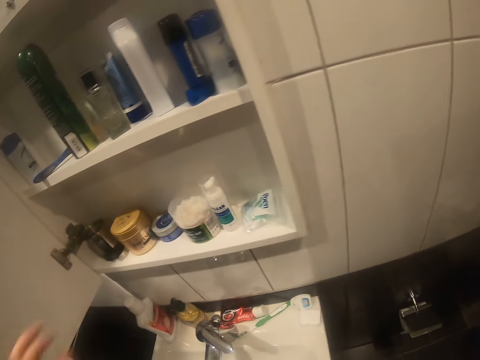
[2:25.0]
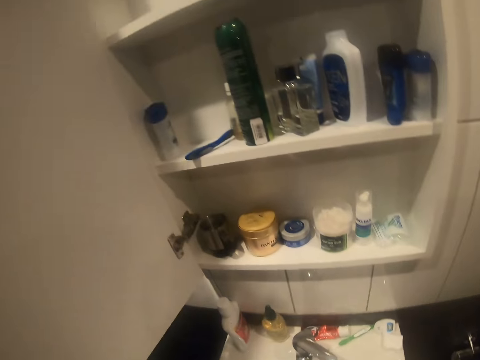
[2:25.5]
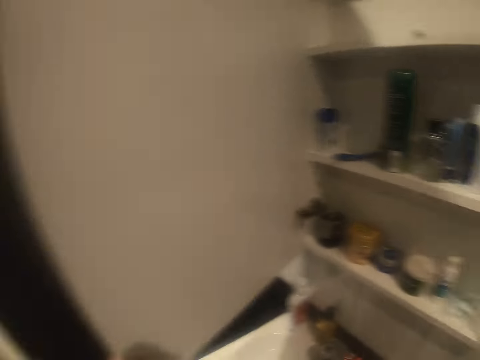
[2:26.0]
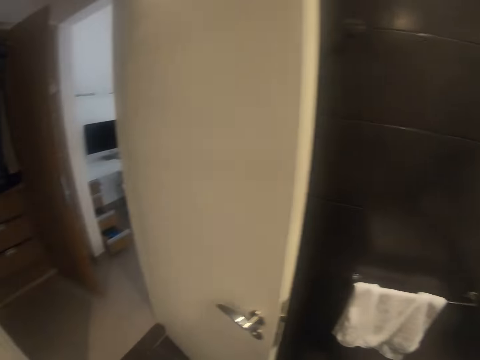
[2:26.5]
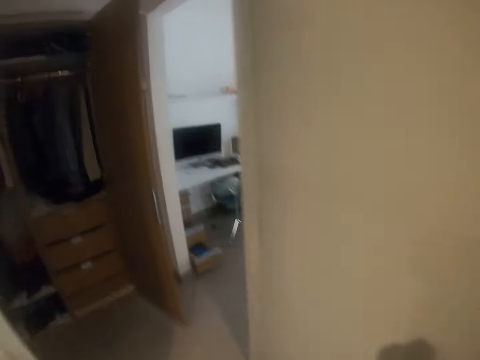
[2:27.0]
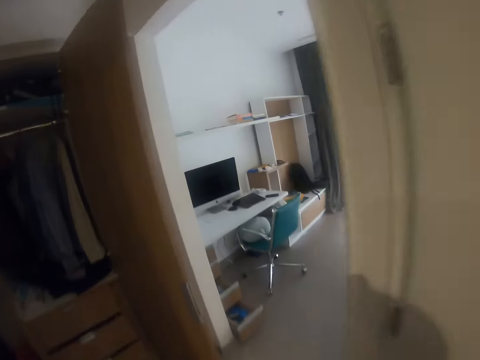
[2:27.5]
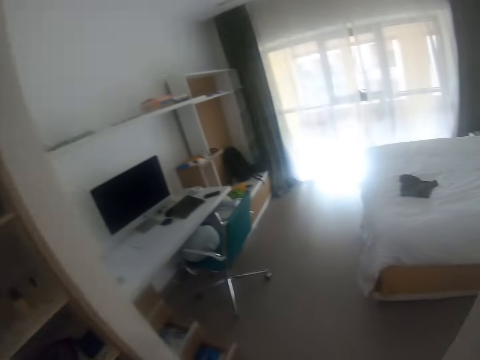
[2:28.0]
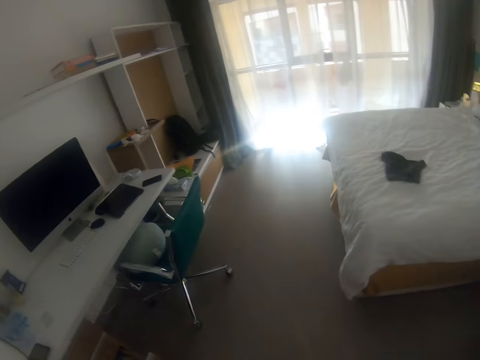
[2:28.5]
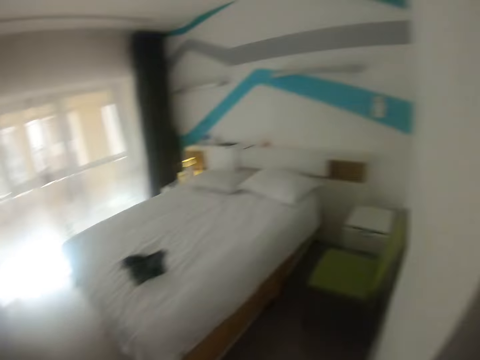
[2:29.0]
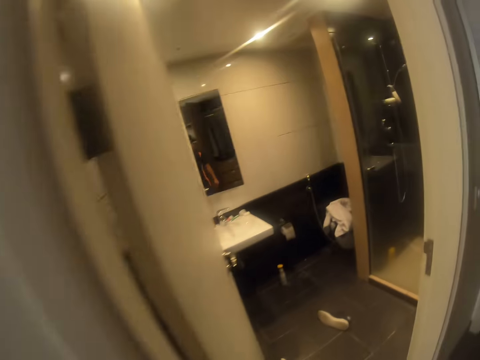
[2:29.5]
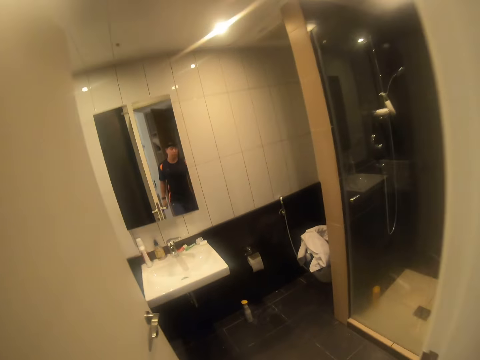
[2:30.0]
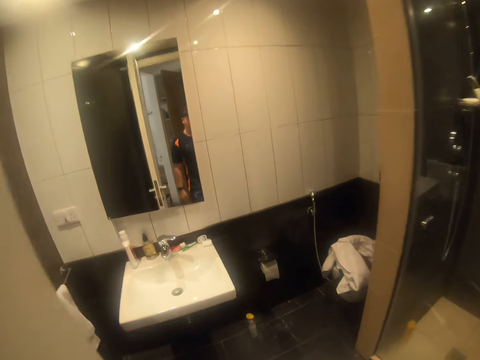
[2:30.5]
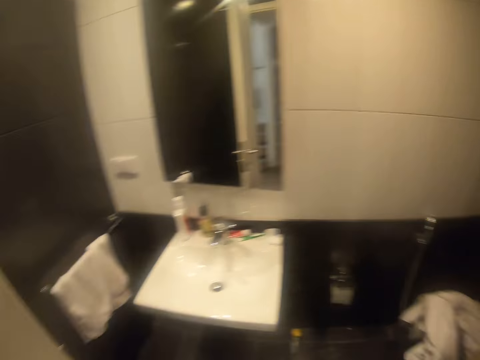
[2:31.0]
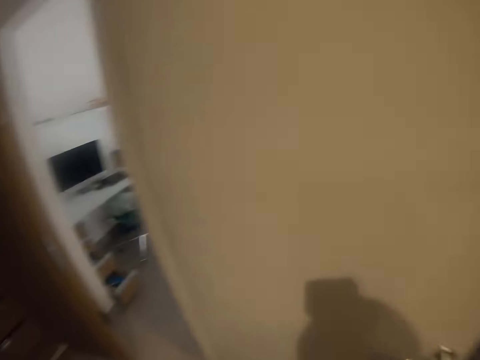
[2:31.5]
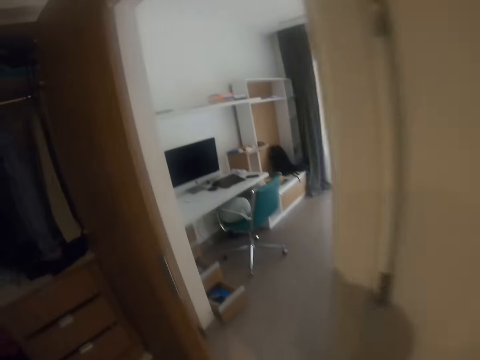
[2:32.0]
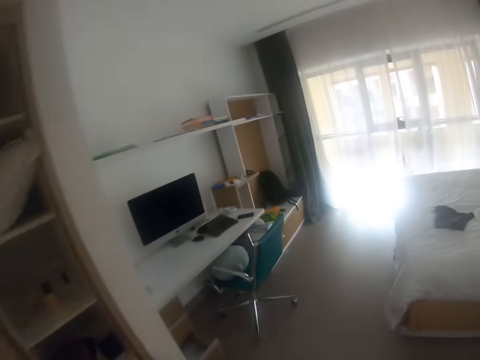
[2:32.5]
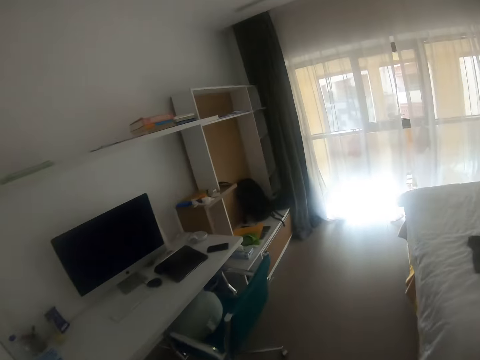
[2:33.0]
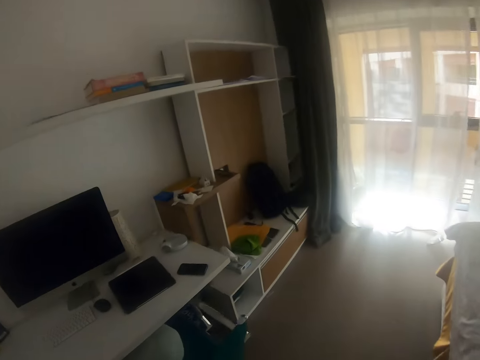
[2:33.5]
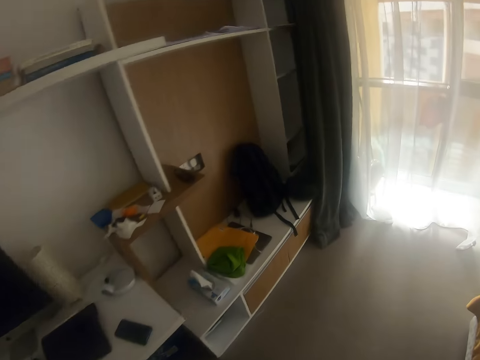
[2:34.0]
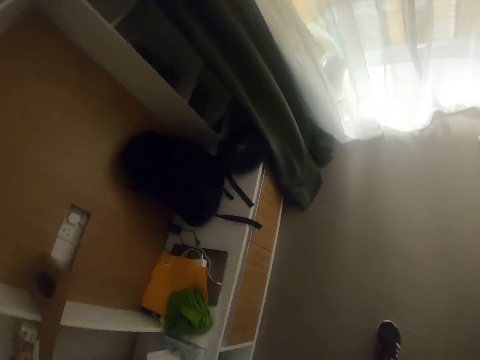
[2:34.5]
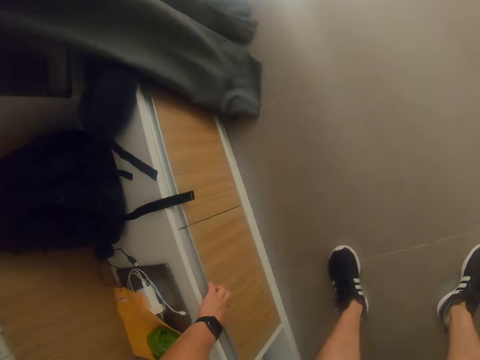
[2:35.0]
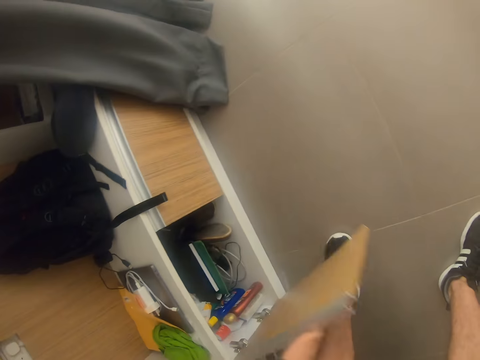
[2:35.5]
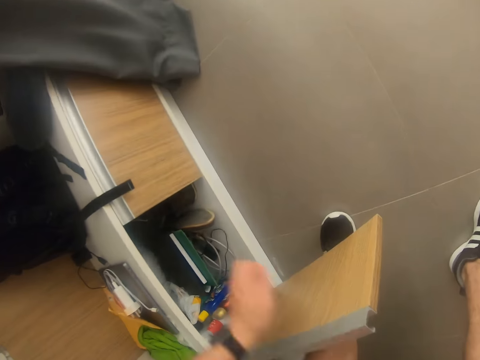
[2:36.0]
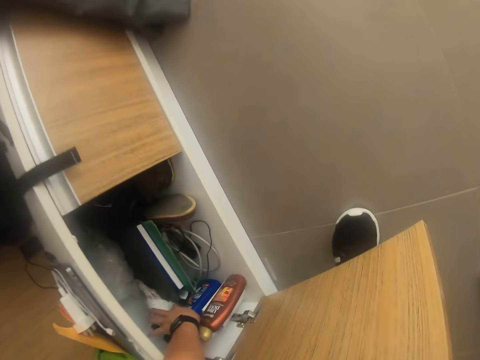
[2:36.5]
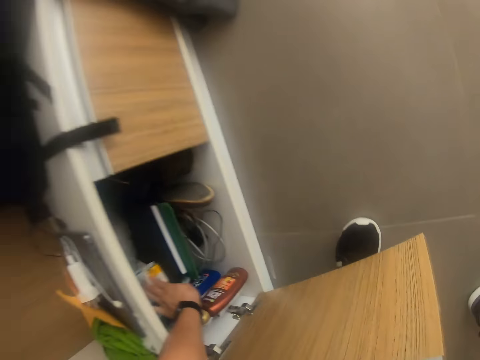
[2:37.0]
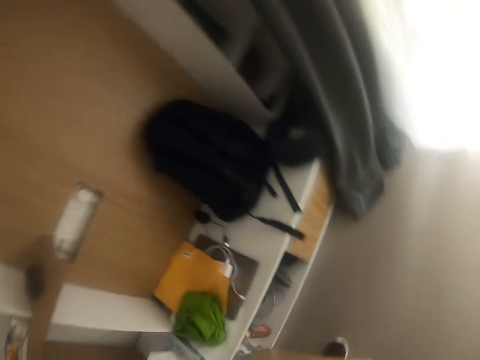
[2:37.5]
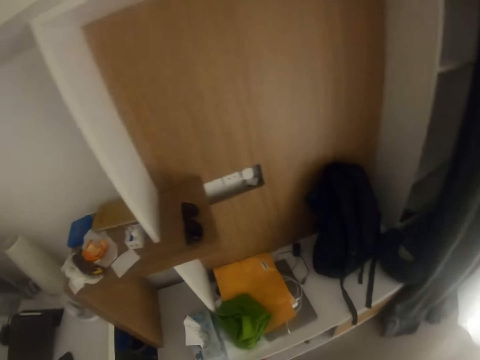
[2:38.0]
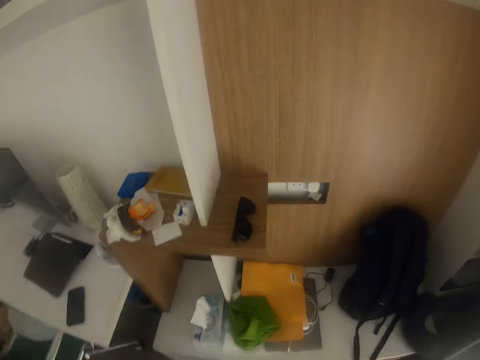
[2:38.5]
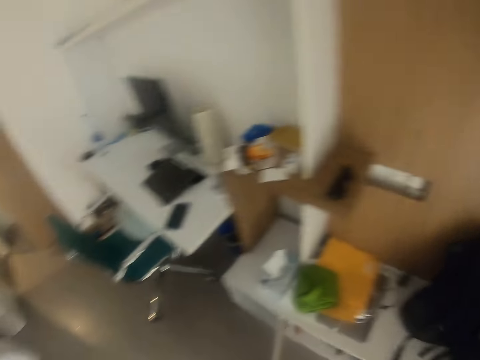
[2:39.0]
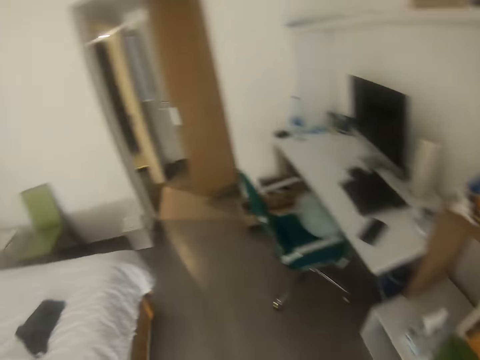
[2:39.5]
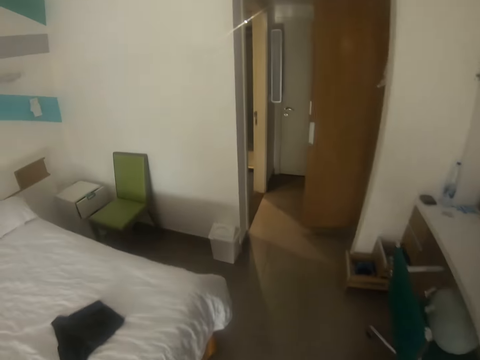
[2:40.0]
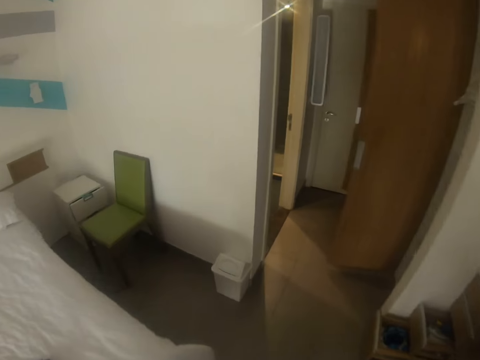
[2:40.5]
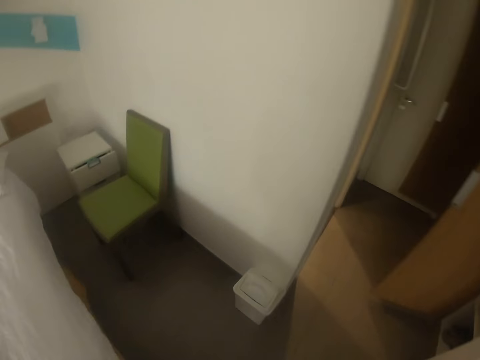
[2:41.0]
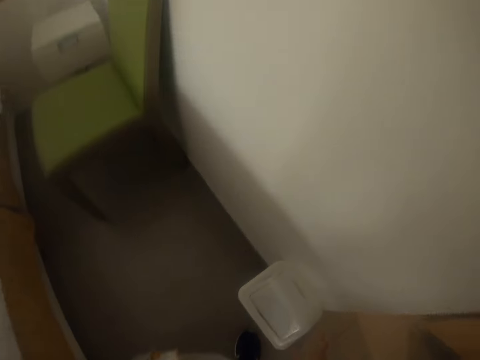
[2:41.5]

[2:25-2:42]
The camera wearer lifts the left hand. They close the shelf. They look around. They walk around inside the room. They open the bedroom cabinet or shelf. They move the left hand. They pick up a polythene paper from the shelf. They stand up. They look around. They walk around.

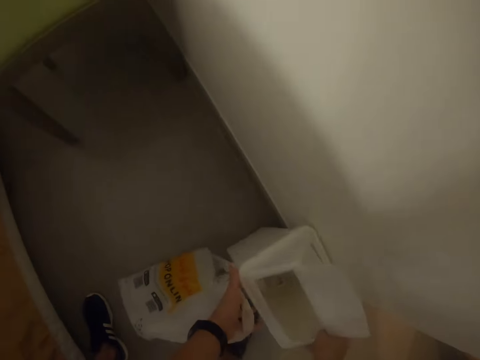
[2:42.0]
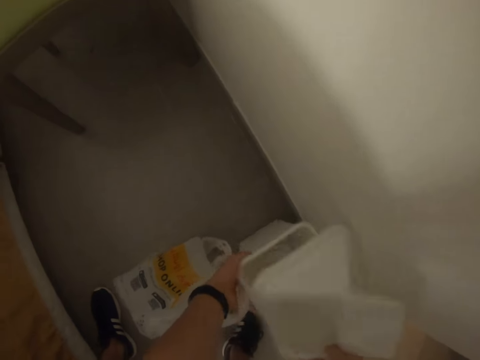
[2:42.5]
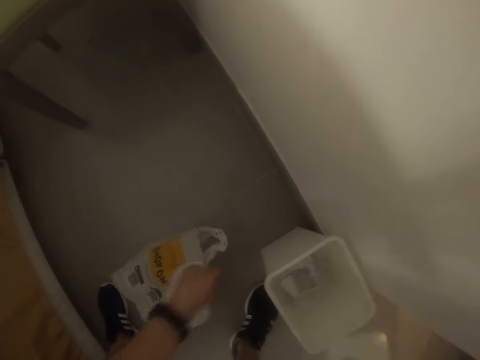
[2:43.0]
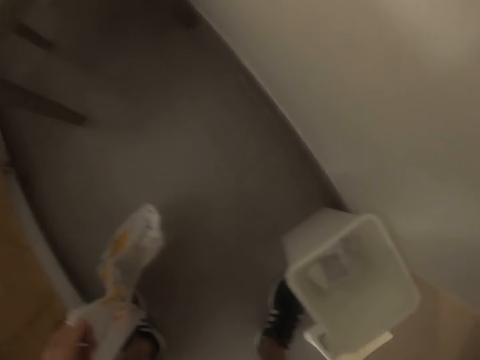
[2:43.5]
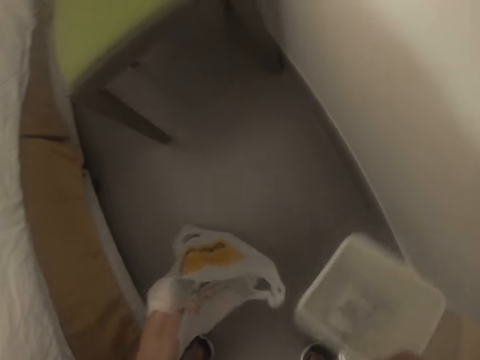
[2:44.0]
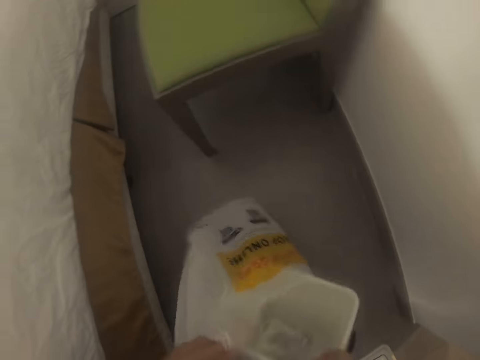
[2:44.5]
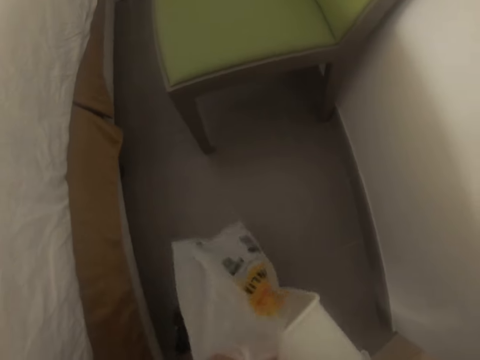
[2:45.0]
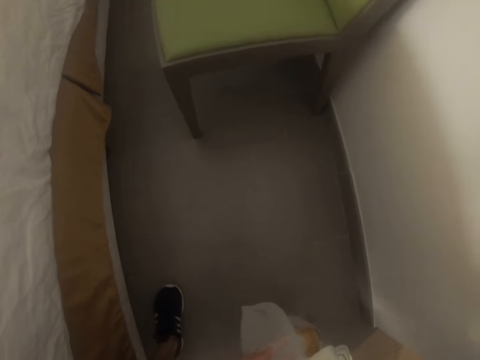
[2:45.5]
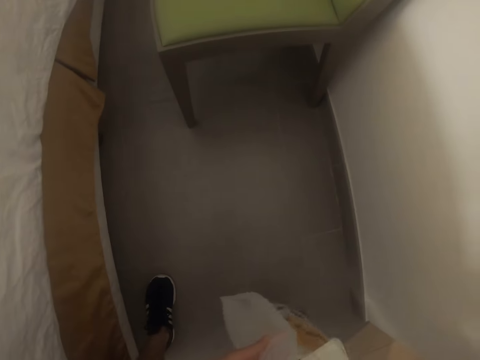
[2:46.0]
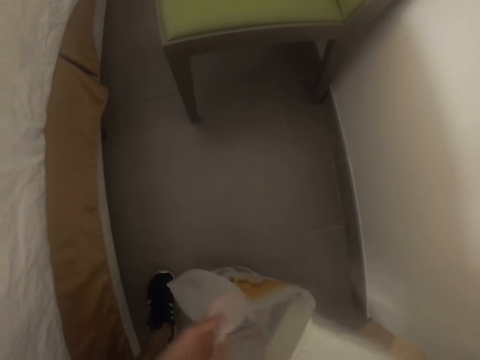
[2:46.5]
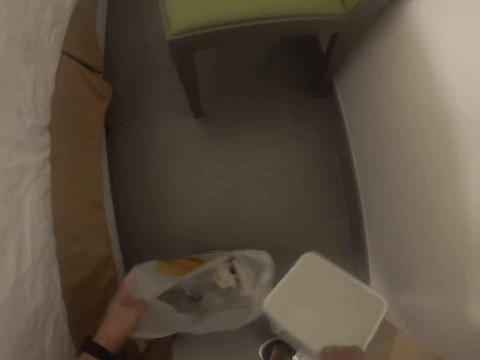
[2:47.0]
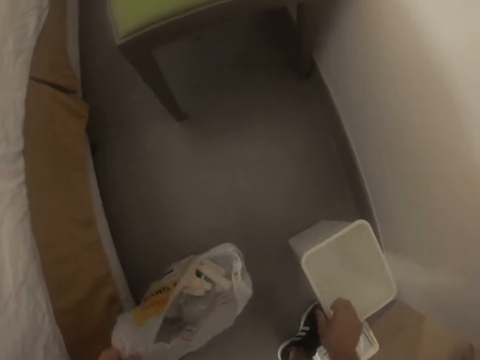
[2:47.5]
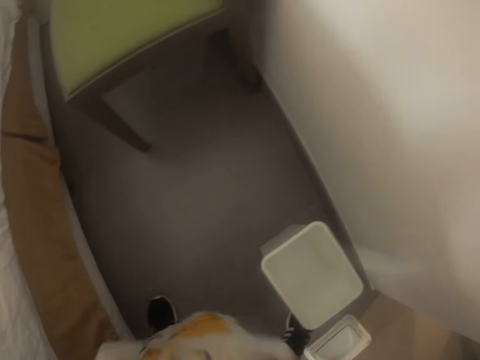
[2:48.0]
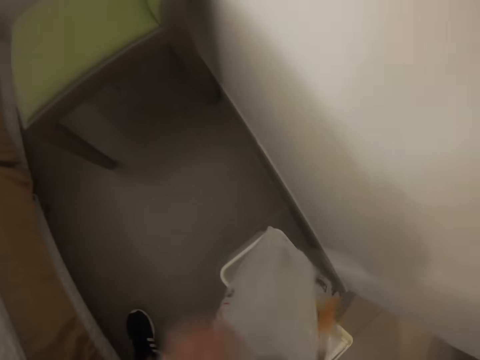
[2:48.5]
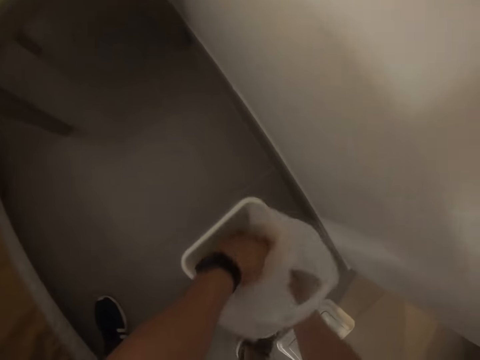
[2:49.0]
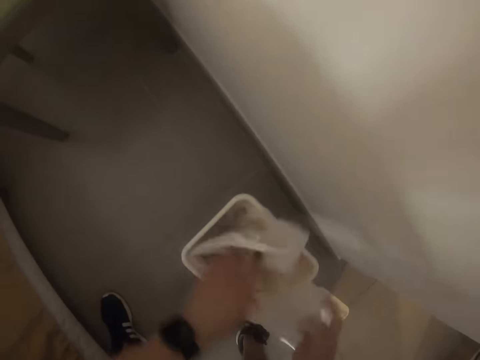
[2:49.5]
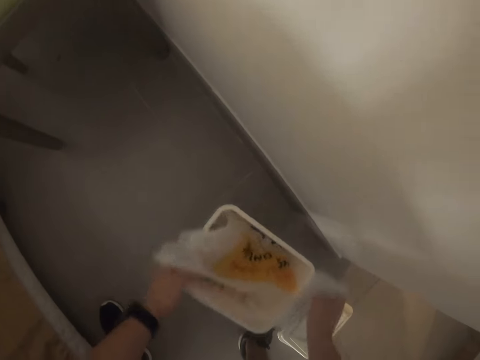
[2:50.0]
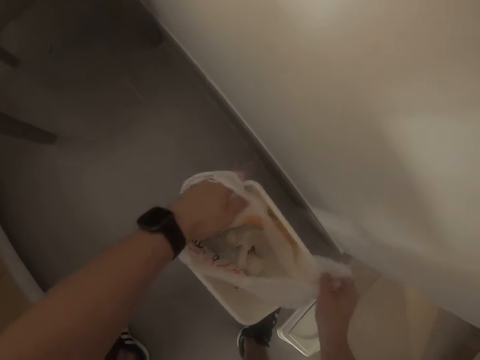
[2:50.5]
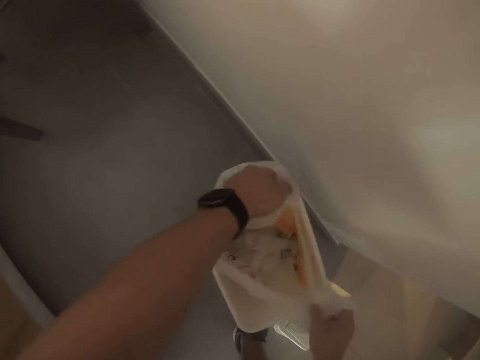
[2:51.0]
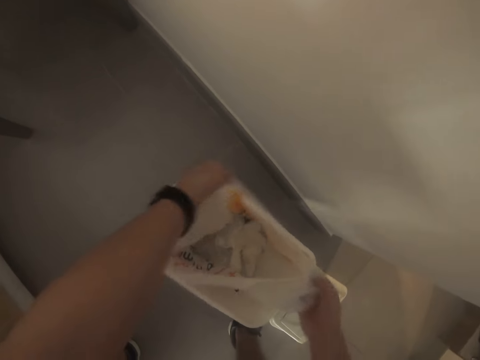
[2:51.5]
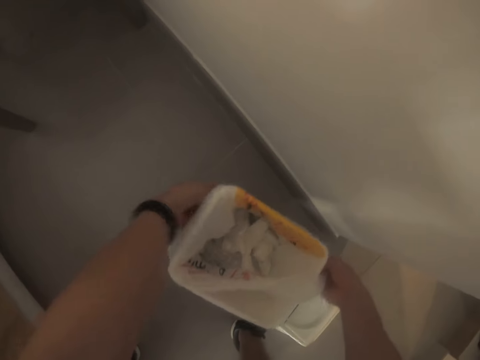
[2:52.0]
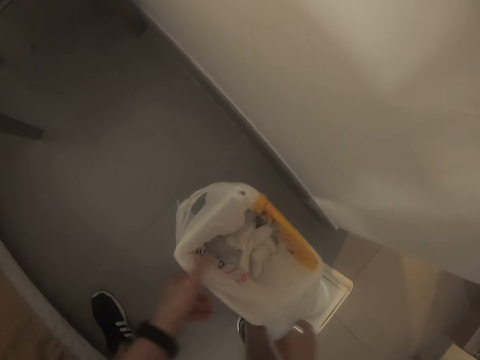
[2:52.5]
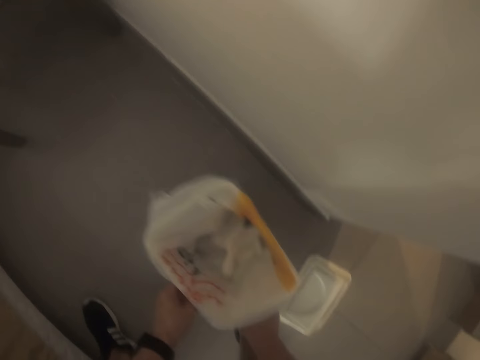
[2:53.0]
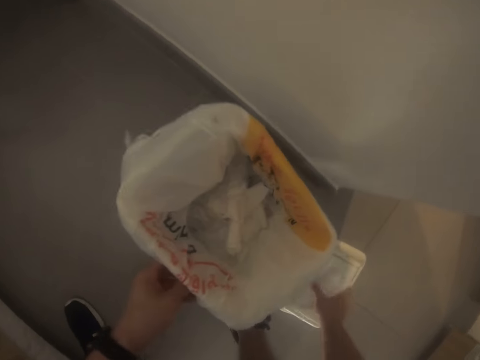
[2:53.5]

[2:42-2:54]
The camera wearer touches the dustbin. They open the dustbin, look inside the dustbin, and lift the dustbin. They pour the dirt on the polythene paper. They lift the dustbin and place the dustbin on the floor. They lift the polythene paper, place the polythene paper on the dustbin, and stretch the polythene paper on the dustbin.
